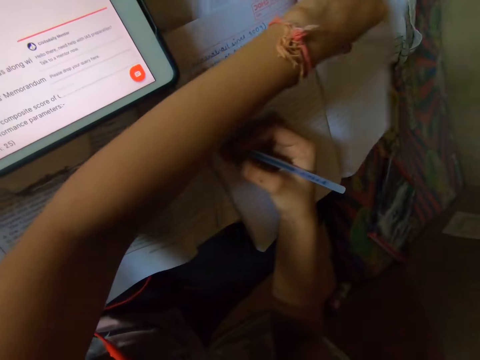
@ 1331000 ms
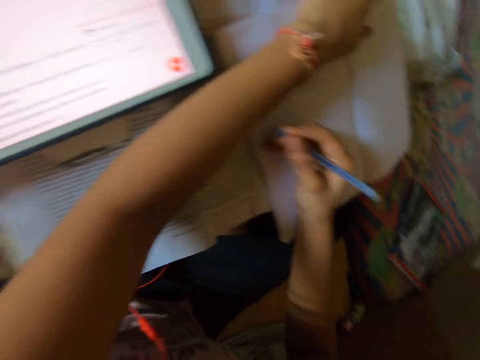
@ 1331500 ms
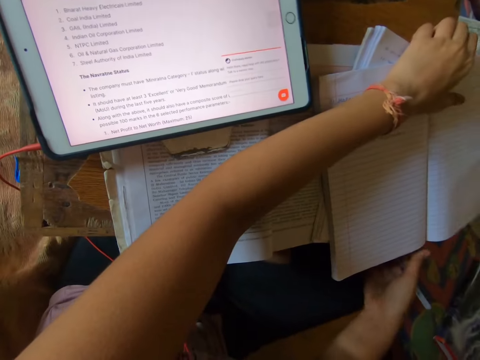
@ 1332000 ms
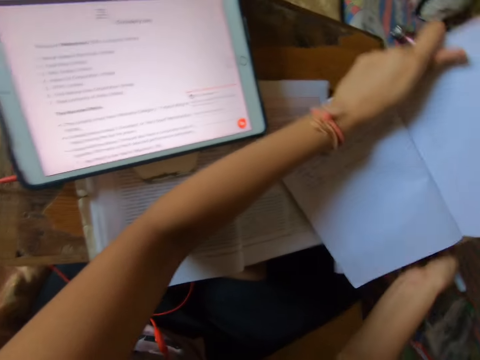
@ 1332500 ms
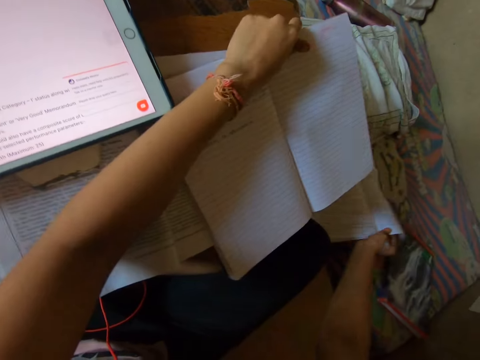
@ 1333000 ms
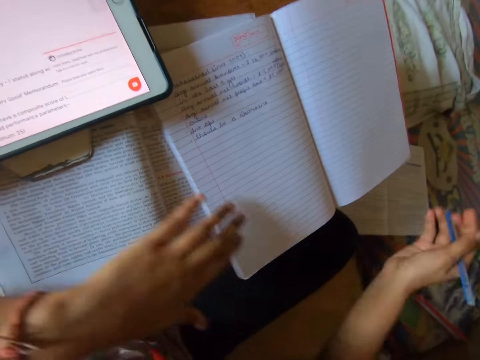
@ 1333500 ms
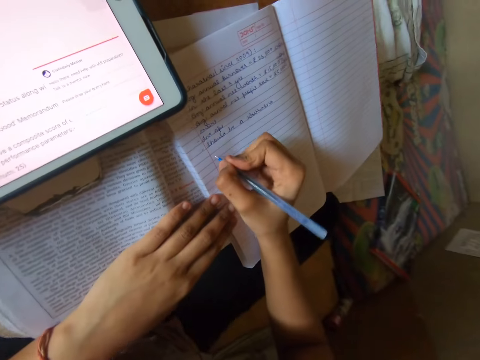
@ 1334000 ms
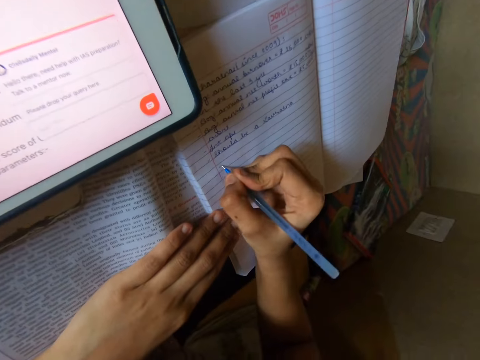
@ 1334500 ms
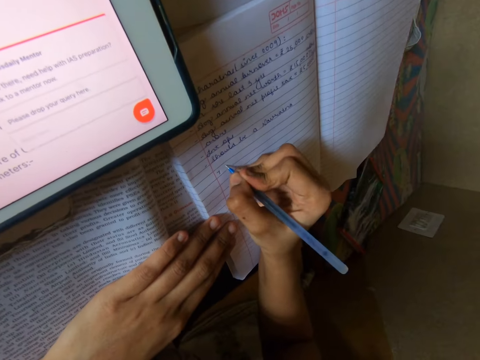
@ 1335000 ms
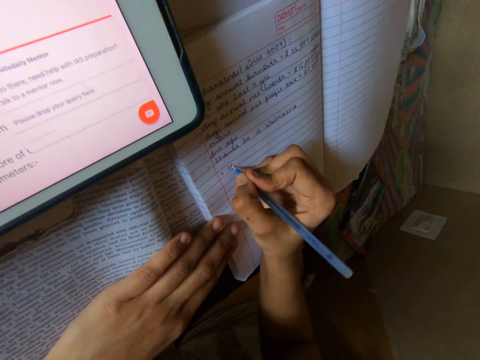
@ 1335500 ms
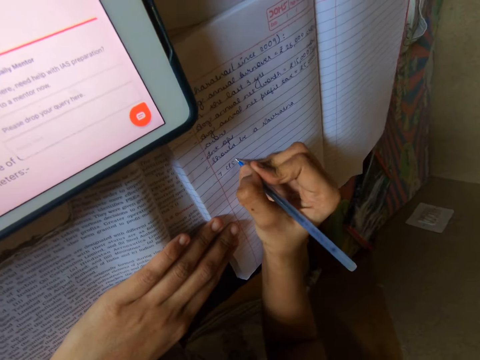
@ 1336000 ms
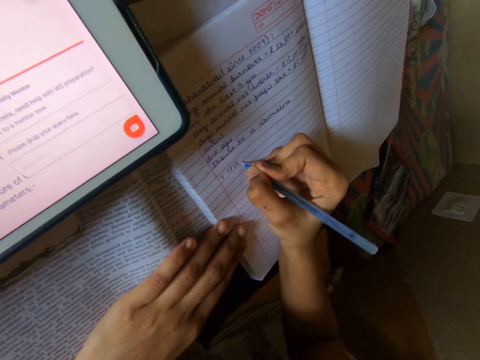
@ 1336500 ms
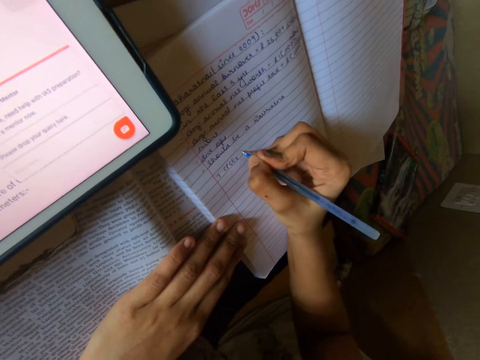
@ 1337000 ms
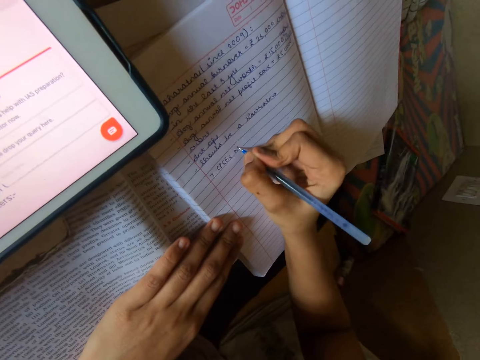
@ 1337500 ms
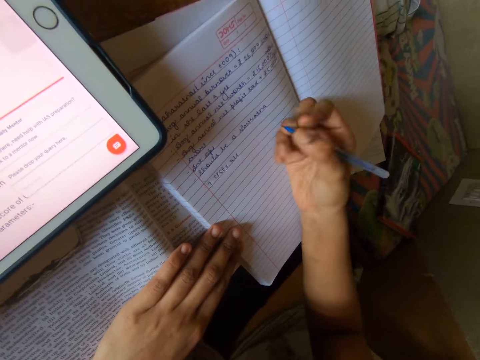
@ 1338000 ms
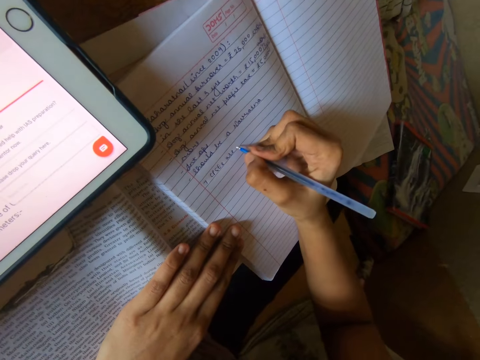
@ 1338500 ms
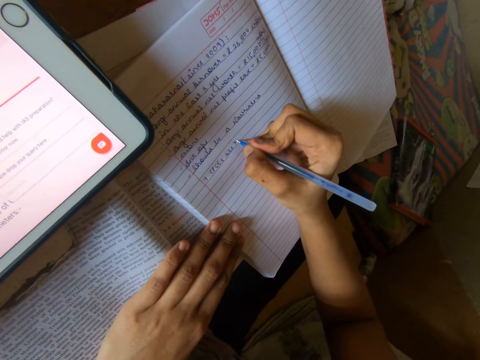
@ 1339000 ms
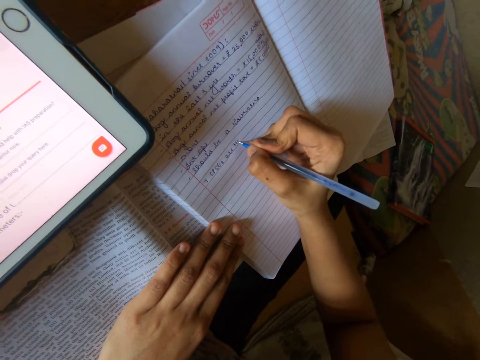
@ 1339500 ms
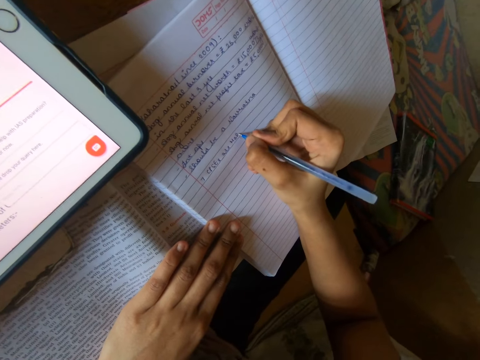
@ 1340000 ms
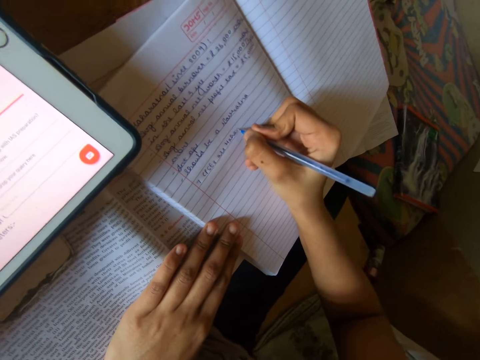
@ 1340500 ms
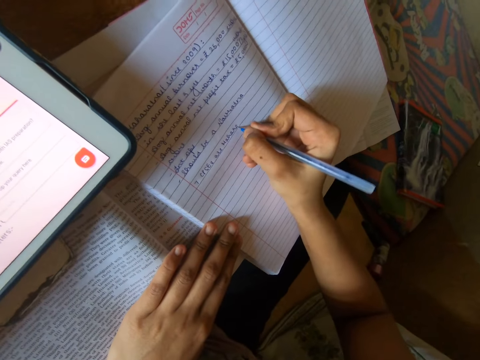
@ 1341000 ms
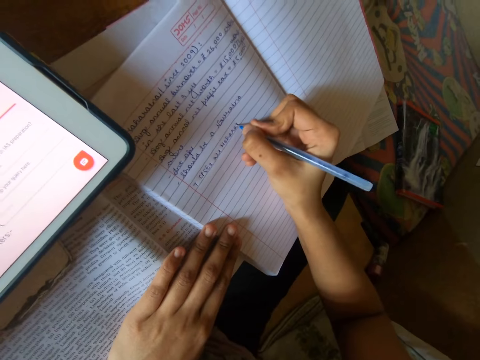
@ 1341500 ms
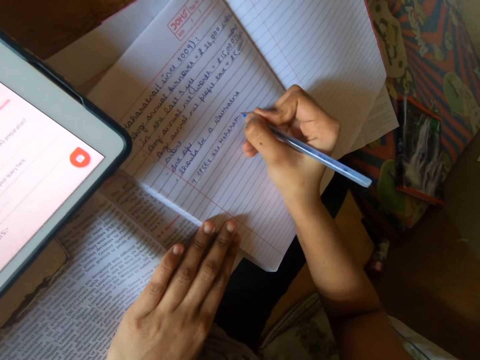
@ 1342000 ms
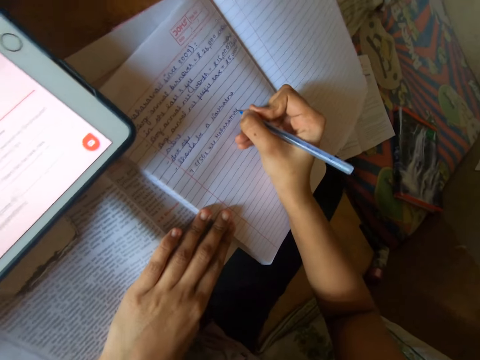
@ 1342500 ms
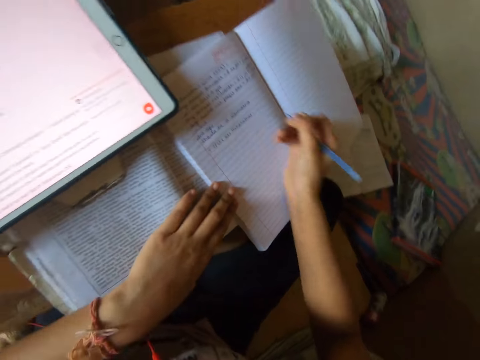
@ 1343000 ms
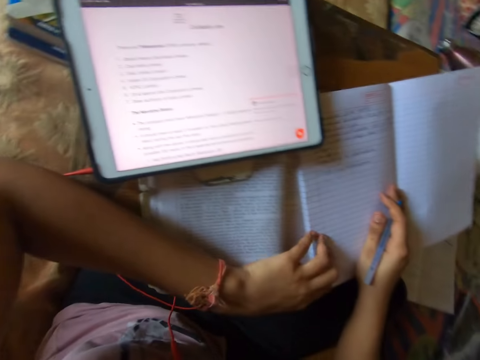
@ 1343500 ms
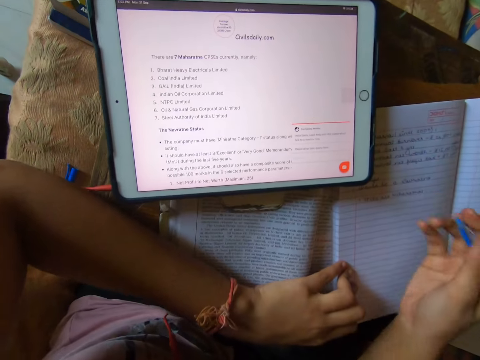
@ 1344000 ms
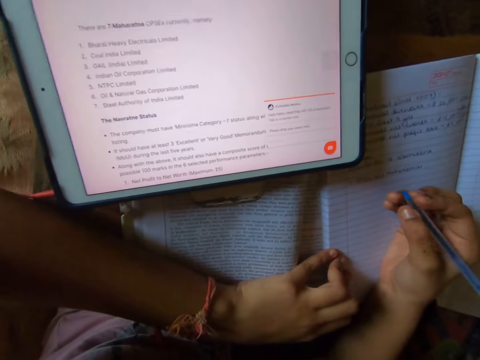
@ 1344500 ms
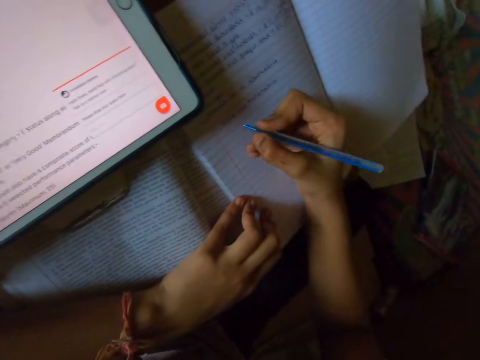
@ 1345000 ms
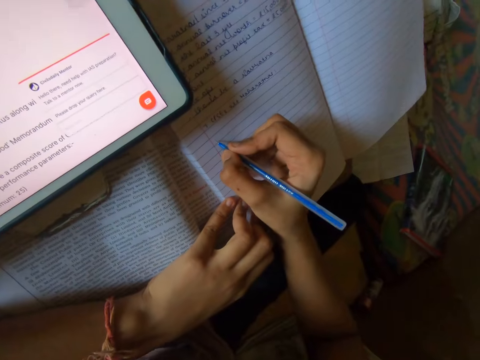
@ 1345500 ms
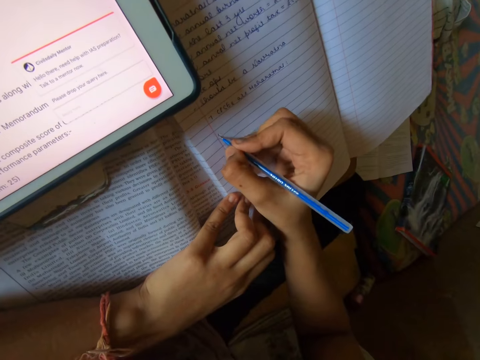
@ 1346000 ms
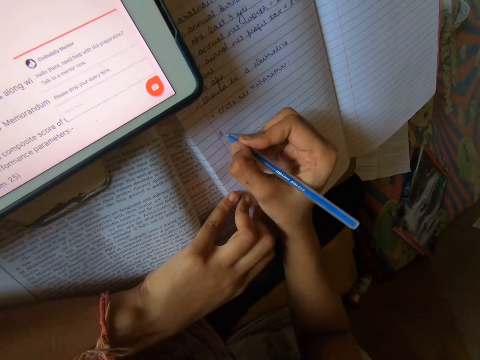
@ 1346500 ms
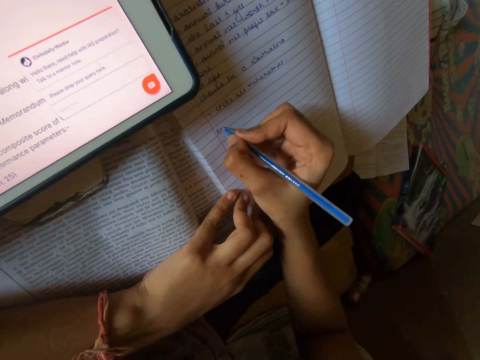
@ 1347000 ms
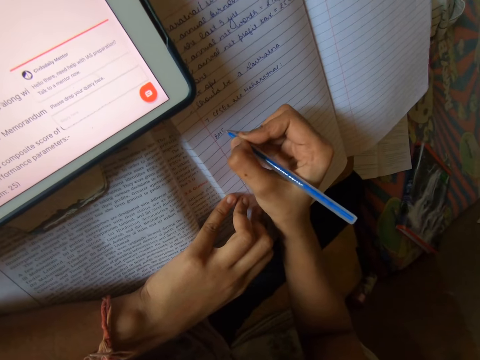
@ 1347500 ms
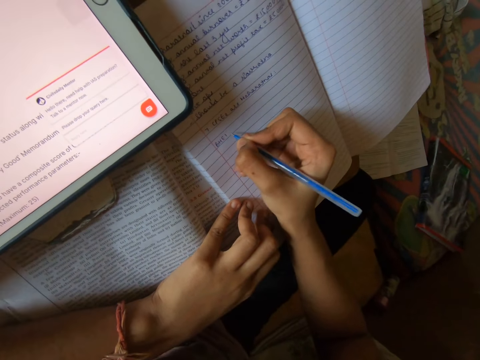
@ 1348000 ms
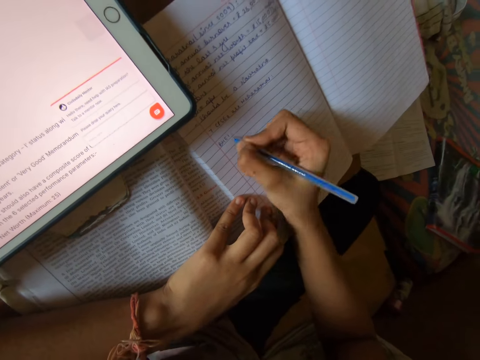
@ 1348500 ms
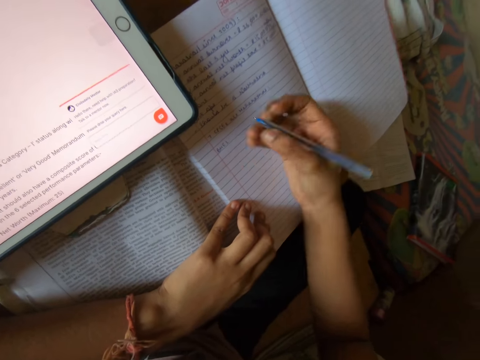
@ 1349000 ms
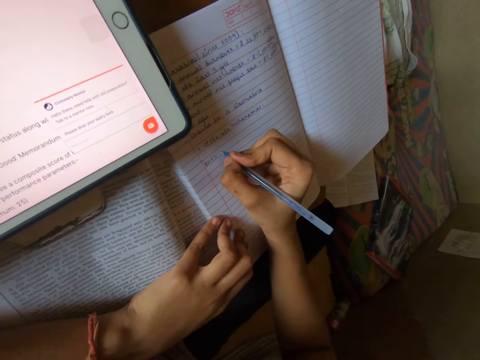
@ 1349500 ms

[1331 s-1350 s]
The camera wearer takes down notes. They take a book. They put down the book. They take down notes. They read the notes in the tablet. They write on the book.

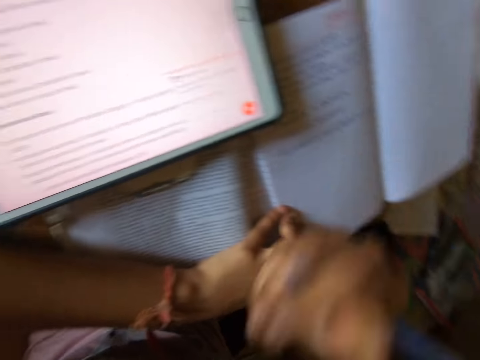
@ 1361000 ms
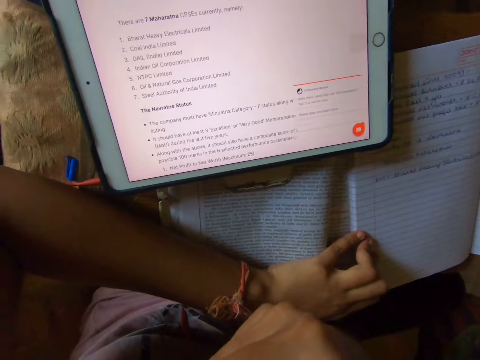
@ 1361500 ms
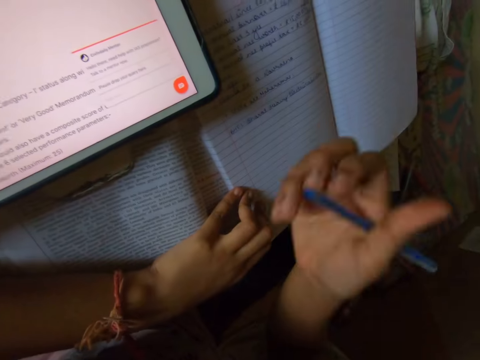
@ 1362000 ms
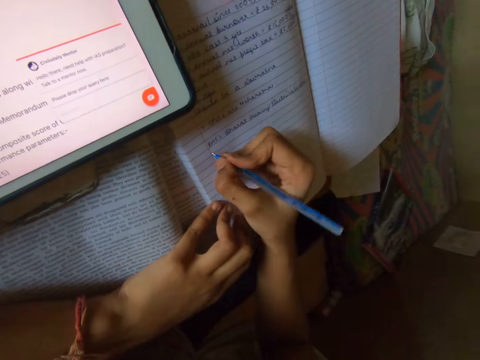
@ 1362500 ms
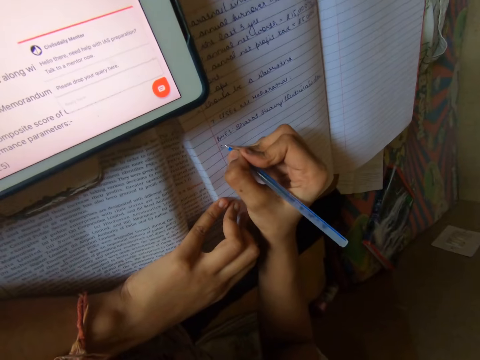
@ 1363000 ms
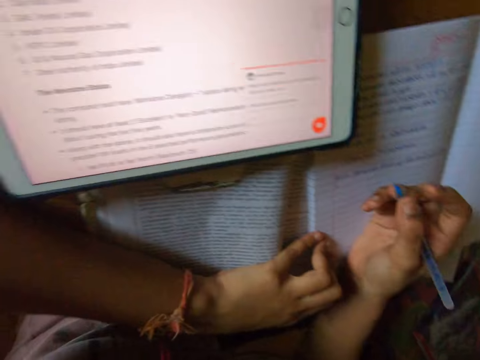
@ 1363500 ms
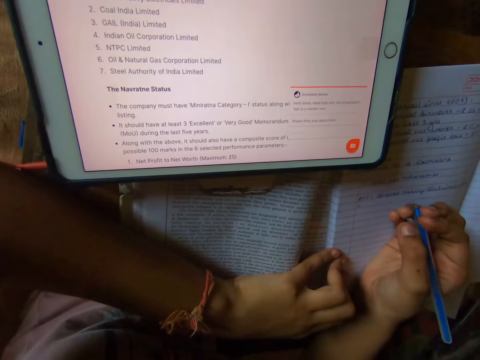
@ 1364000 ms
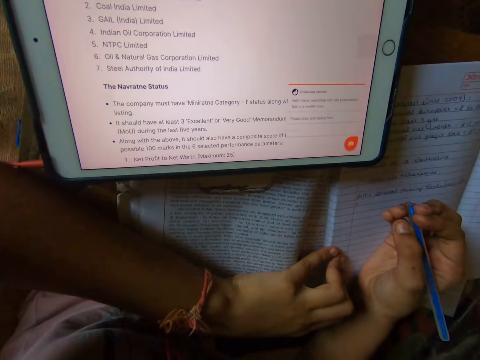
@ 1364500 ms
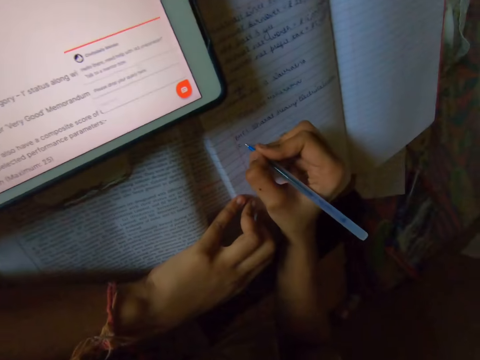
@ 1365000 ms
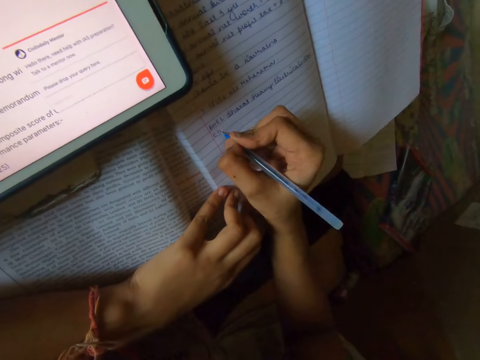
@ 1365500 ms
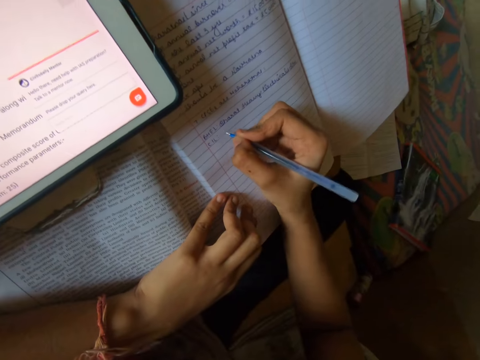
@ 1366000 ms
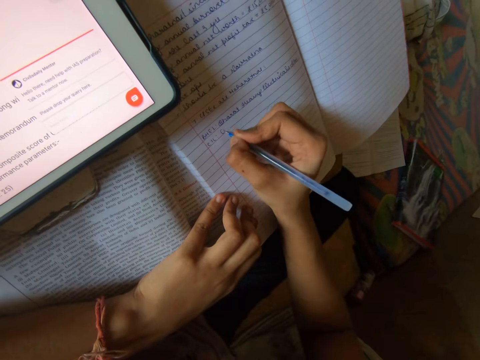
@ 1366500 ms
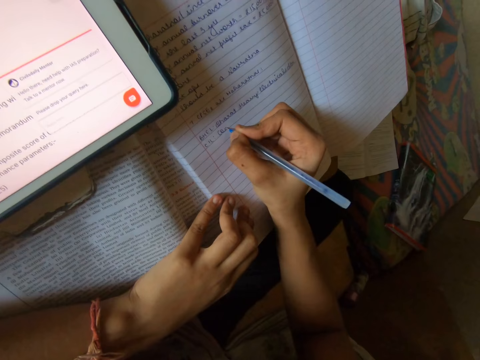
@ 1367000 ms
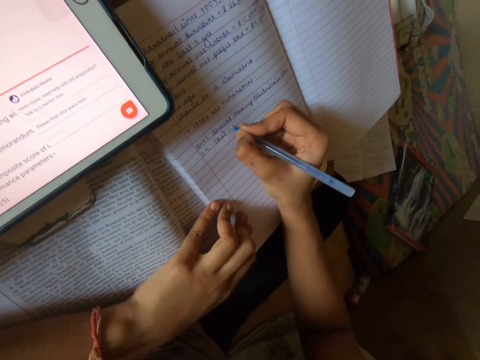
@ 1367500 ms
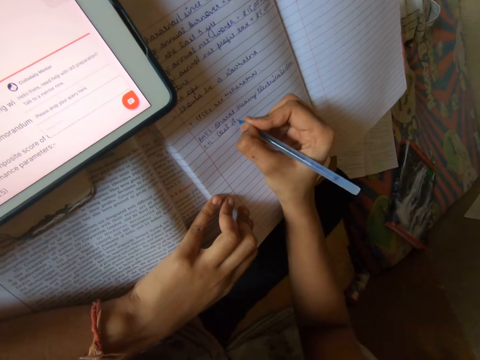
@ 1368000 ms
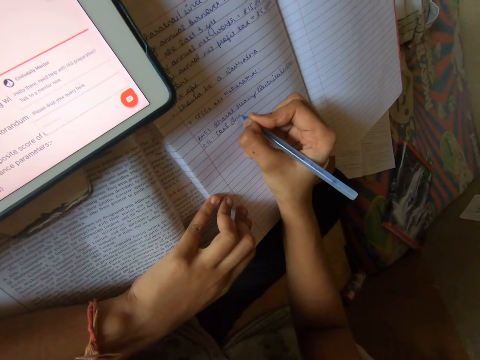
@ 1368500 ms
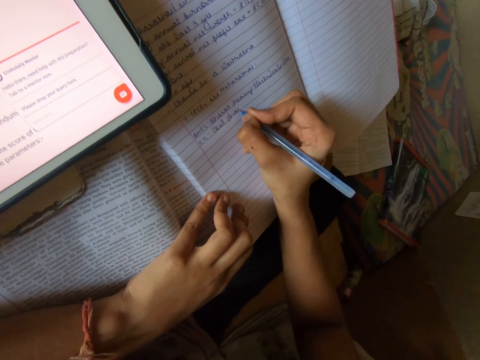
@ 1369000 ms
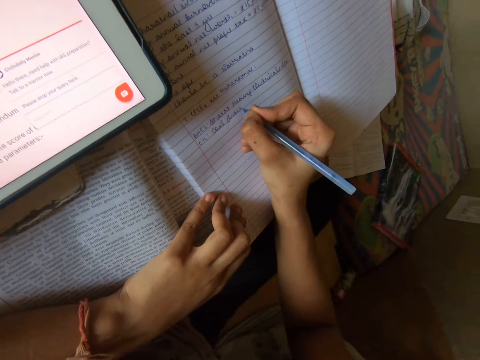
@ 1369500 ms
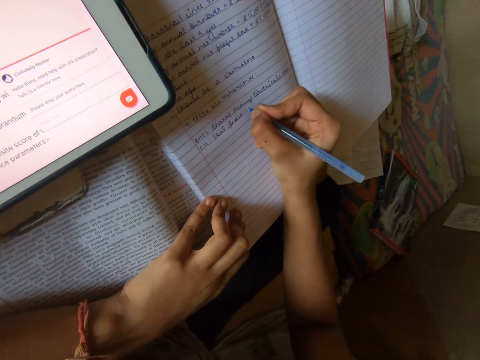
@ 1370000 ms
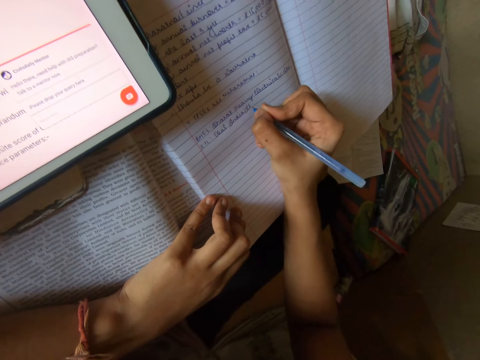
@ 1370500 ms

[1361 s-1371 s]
The camera wearer touches his face. He reads the notes in the tablet. He writes on the book with the pen.
